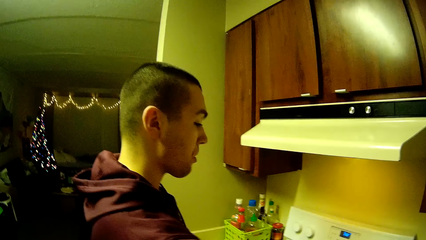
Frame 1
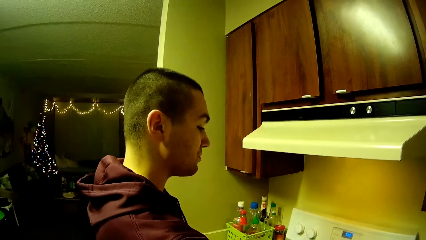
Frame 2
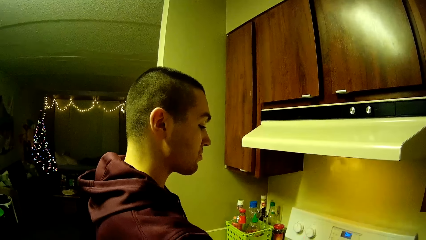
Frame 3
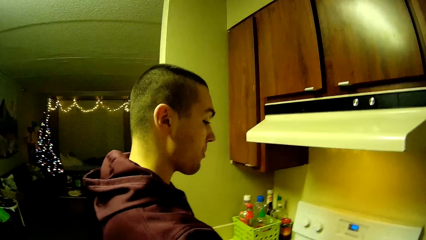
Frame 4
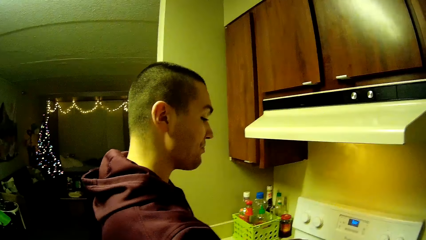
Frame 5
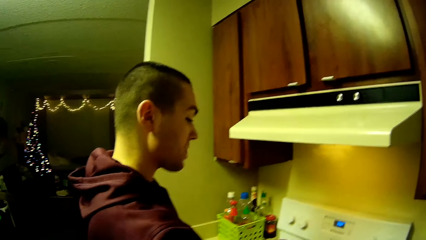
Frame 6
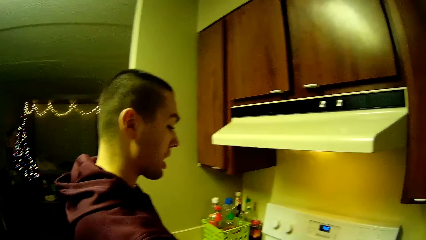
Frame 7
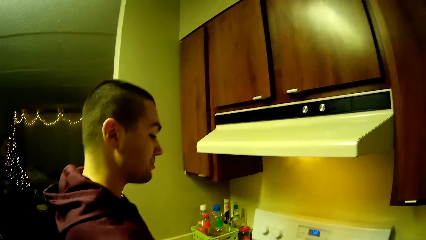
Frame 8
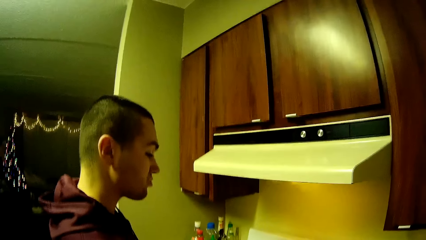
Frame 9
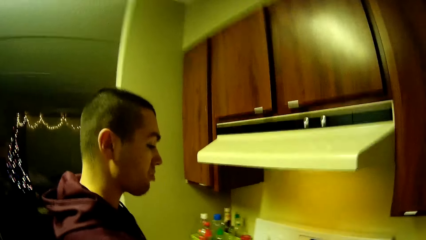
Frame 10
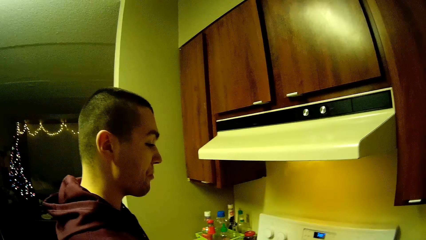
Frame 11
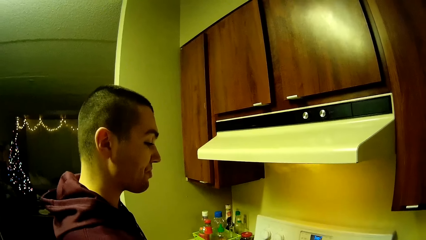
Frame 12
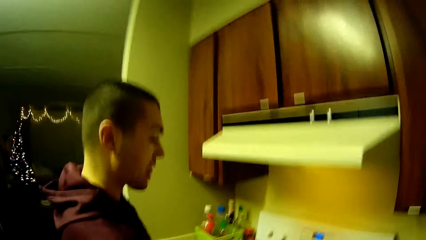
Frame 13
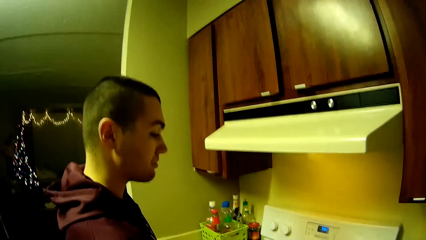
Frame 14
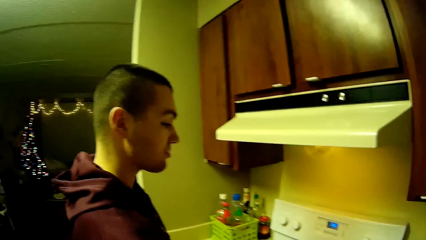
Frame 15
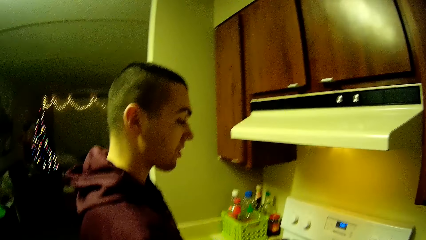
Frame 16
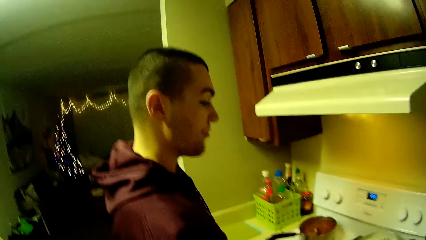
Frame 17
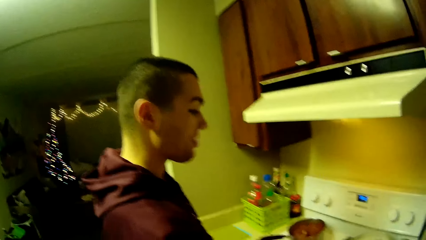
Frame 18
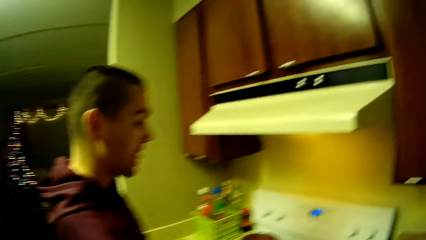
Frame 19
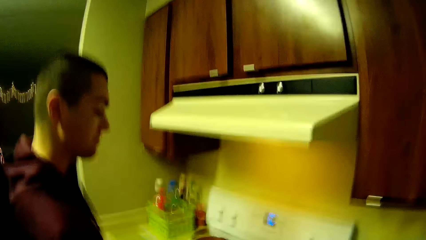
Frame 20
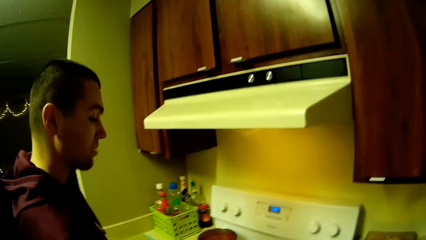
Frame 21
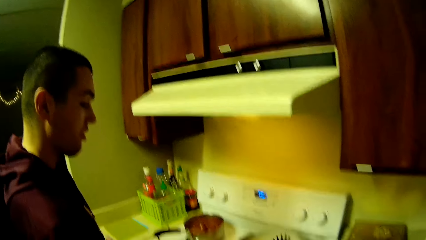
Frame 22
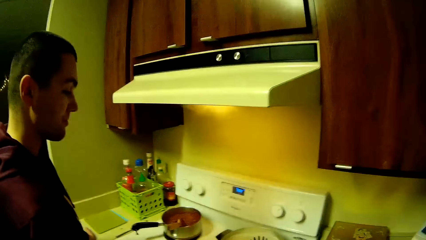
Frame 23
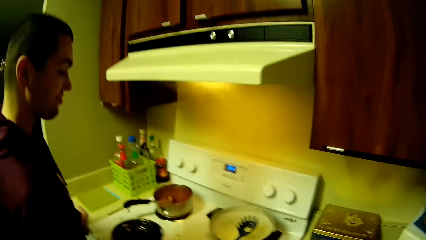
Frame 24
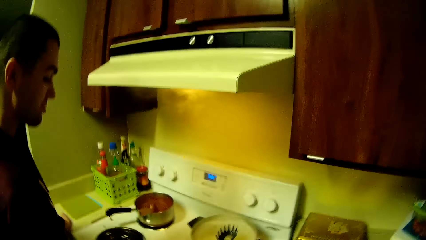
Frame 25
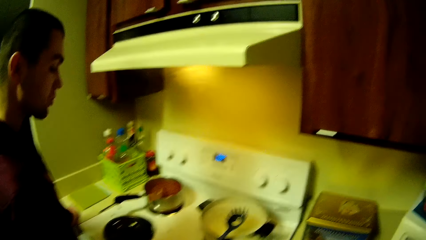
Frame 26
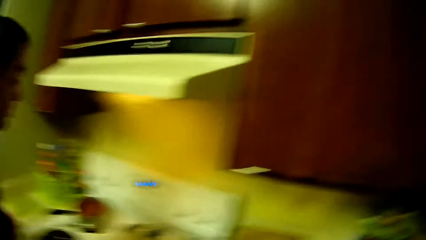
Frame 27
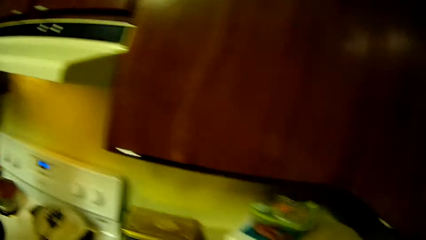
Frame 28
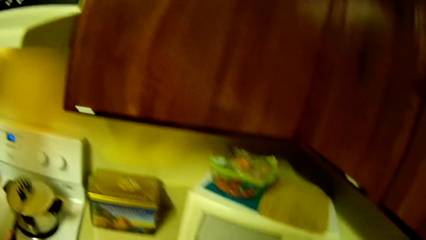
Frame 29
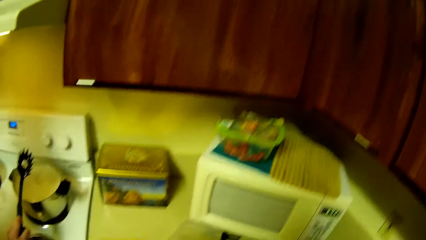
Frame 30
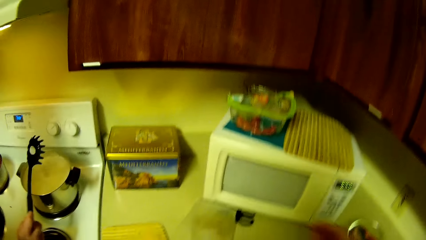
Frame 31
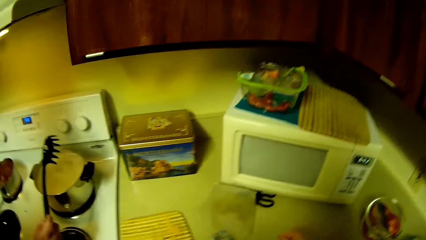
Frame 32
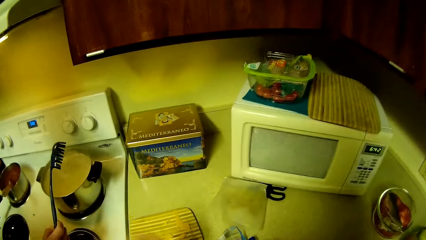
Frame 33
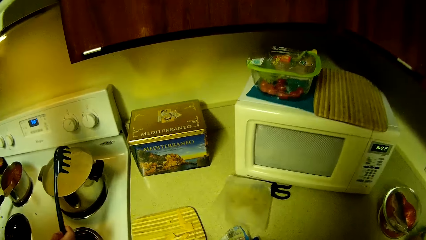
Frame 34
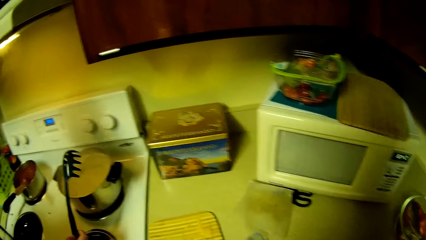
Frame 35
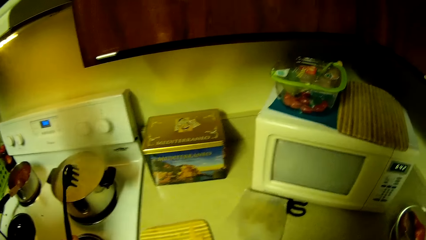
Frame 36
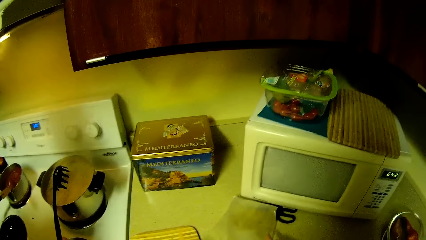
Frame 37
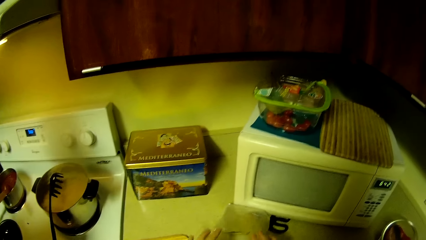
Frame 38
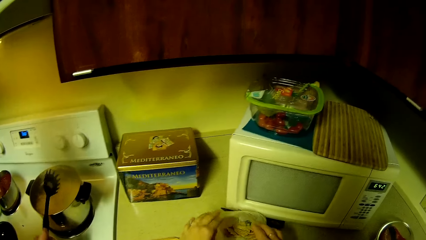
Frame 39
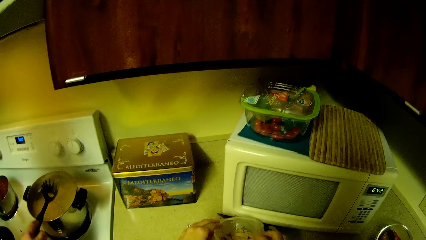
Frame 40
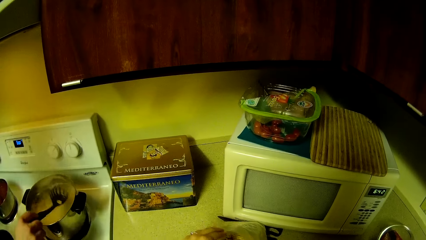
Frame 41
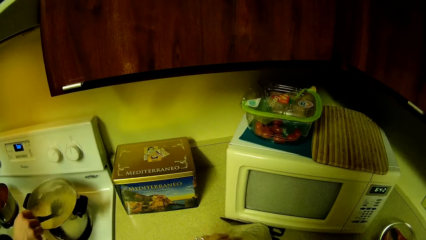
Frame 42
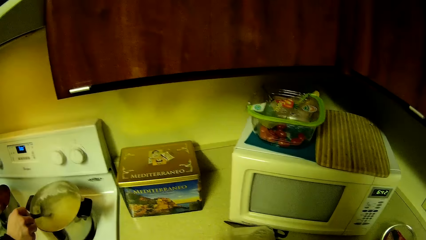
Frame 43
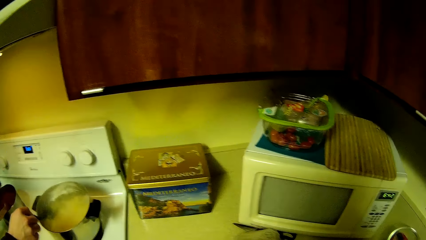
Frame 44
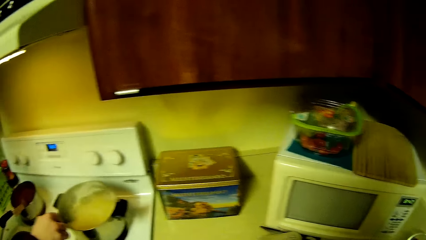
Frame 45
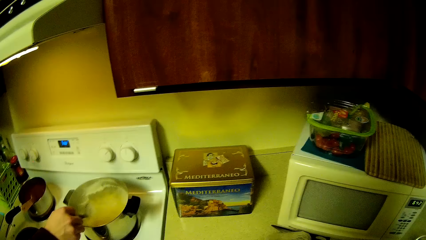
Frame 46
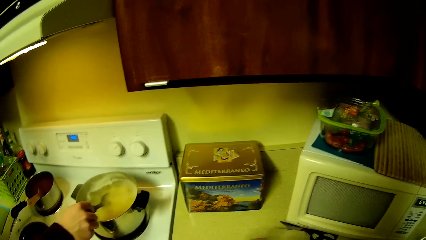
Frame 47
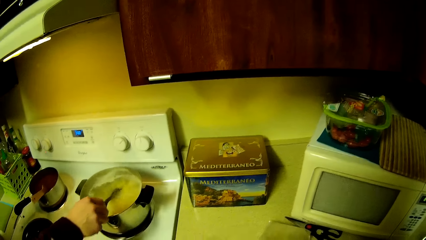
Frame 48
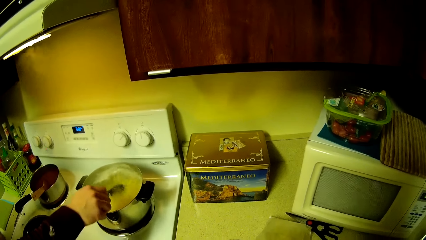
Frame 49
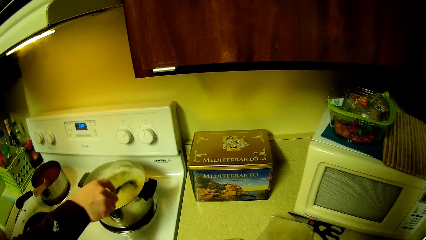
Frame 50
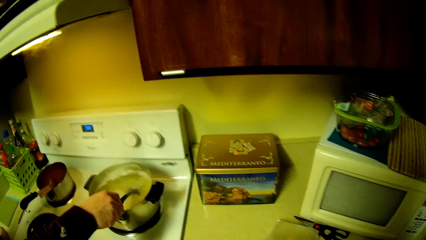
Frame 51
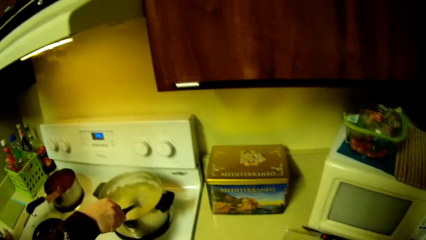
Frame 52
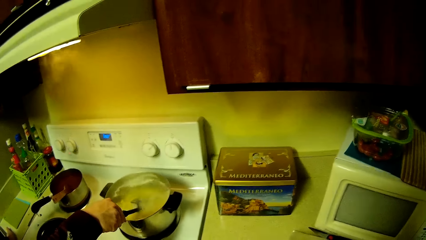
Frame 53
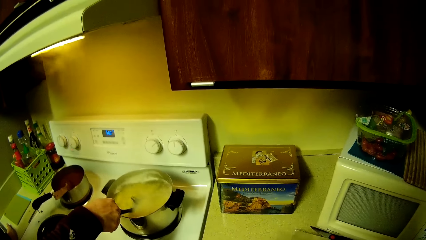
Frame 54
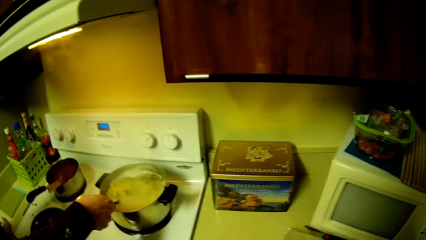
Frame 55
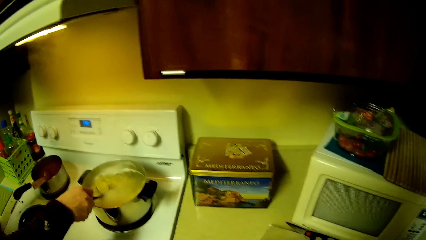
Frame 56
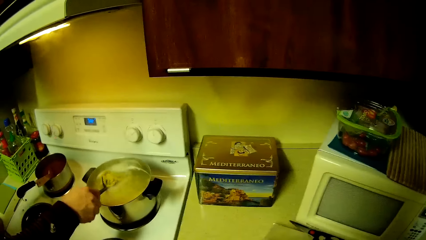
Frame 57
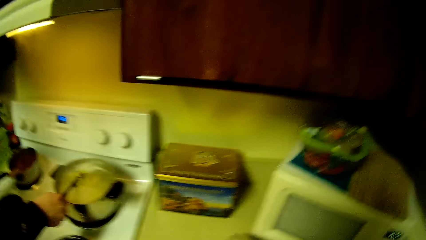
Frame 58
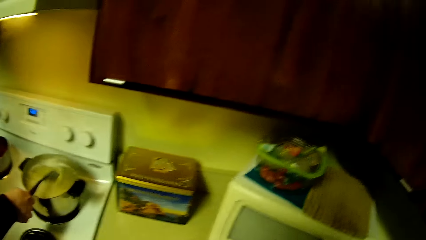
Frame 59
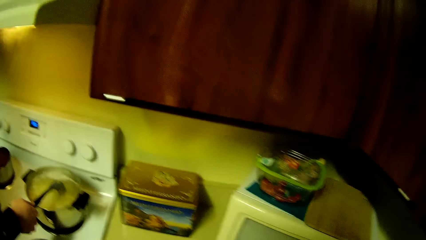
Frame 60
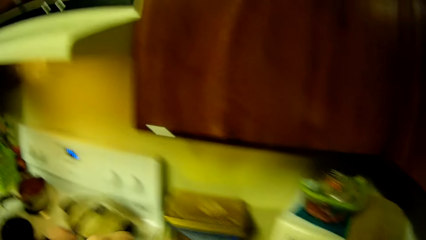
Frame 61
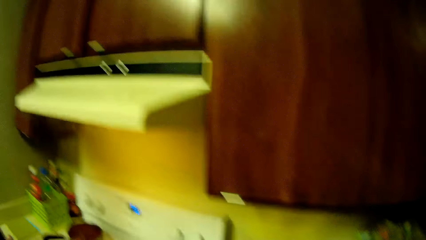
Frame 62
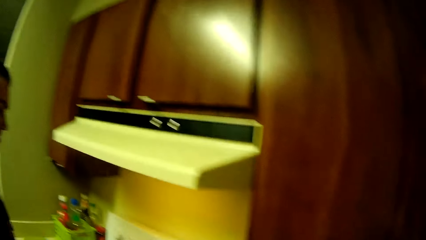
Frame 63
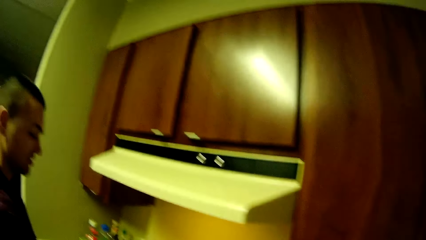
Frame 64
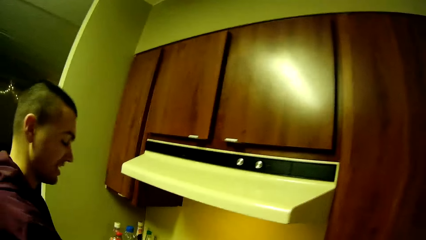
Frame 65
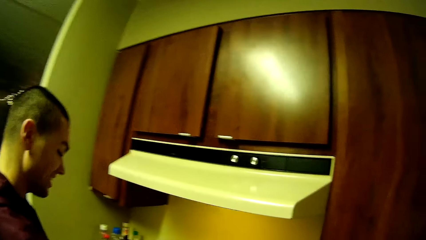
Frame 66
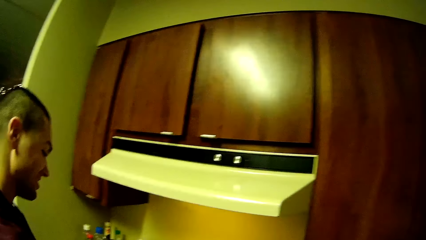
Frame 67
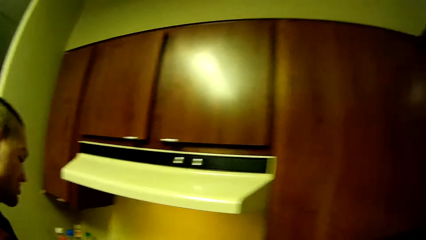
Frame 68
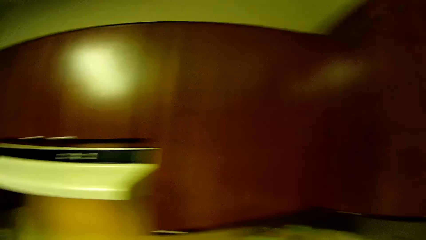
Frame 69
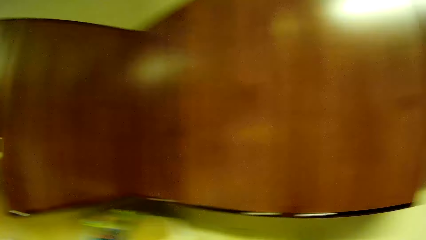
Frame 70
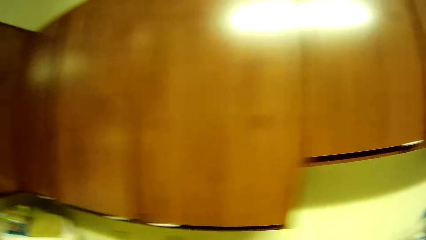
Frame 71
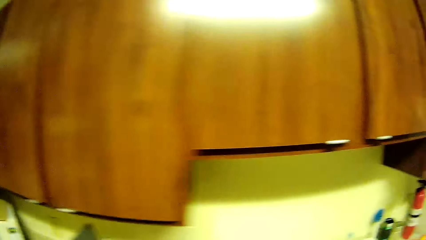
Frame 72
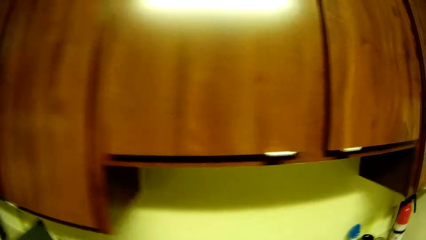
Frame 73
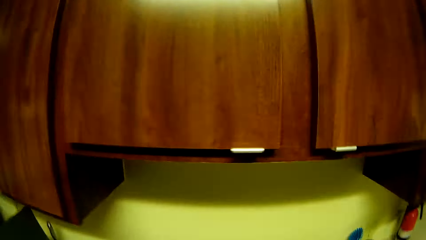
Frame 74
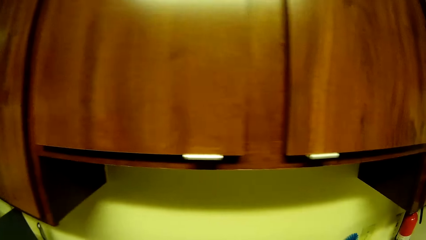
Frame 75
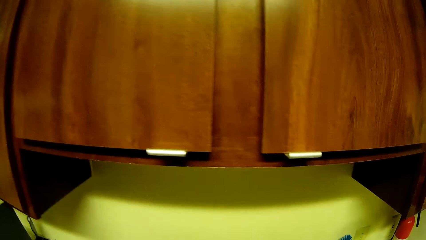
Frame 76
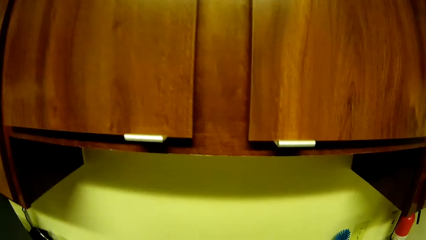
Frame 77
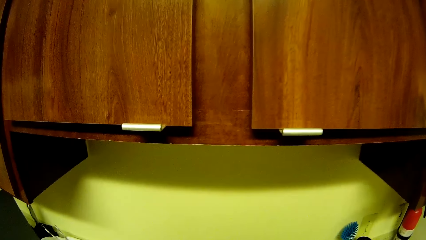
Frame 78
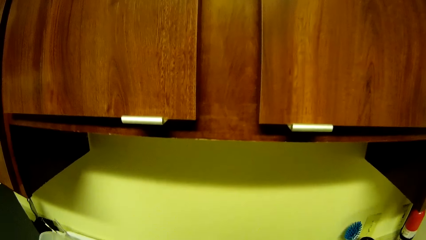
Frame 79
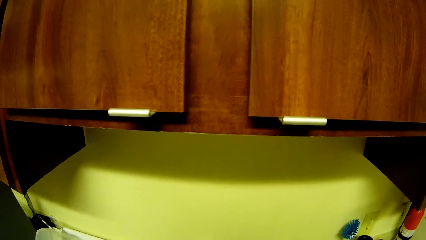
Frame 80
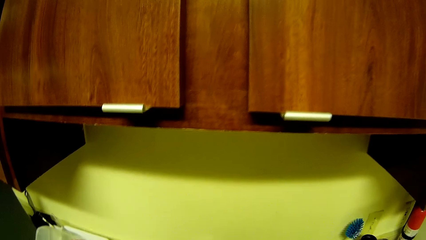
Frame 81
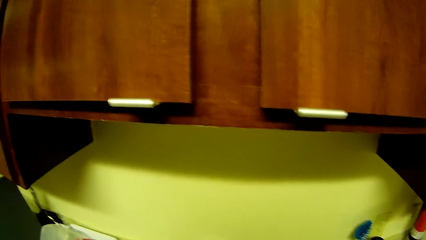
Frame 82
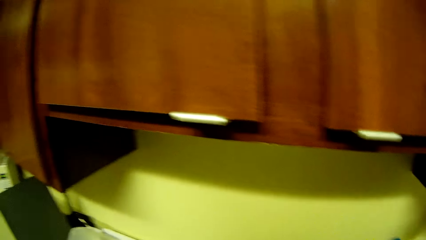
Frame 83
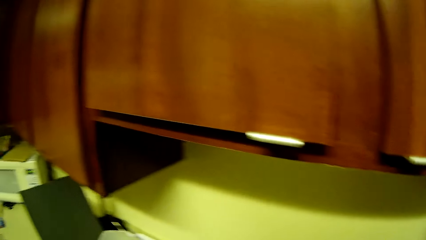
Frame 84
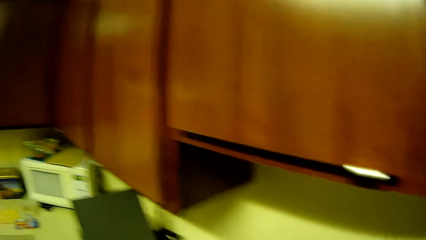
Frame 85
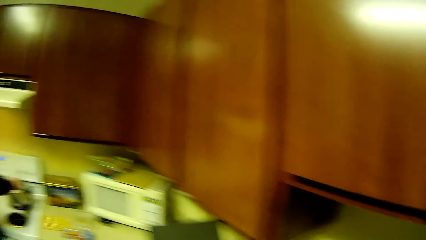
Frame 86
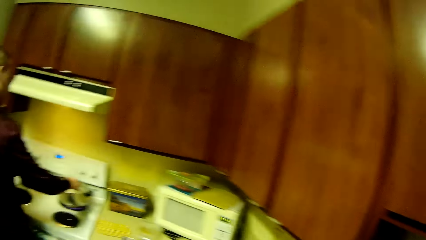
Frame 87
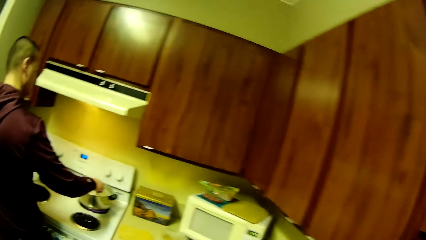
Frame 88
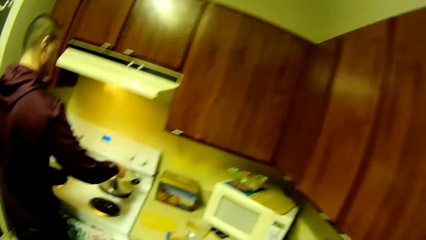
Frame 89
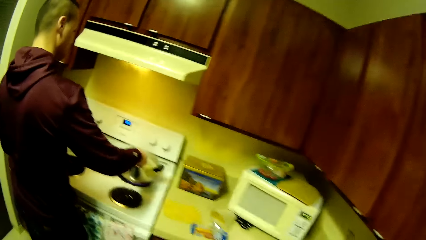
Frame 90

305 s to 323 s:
The man stirs pasta in a pot on a cooker with the pasta spoon. The man hits the pasta spoon on the pot. The camera wearer lifts the spaghetti catch spoon. She takes out a cookie from a plastic bag on the table with her hands. She places the spaghetti catch spoon on the aluminum jar. The man stirs the pasta in the pot with the pasta spoon. The camera wearer stirs the spaghetti on the aluminum jar and turns the spaghetti catch spoon on the aluminum jar.
